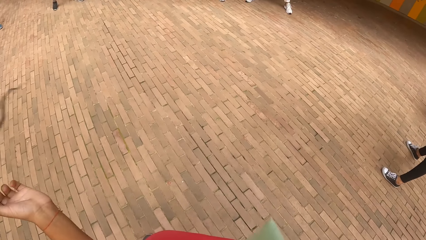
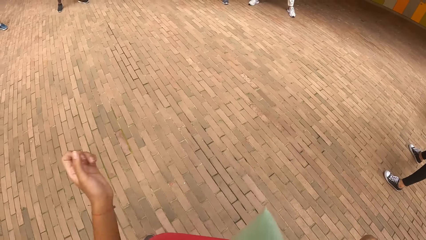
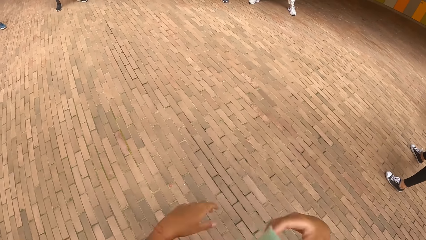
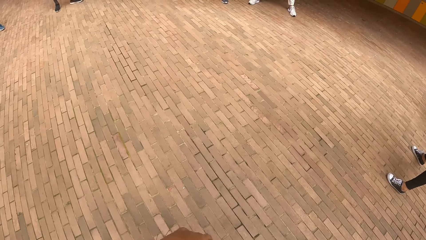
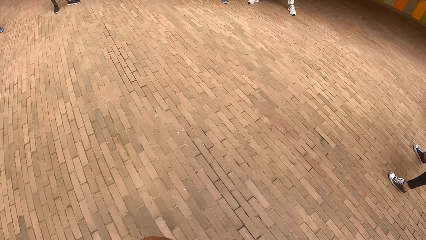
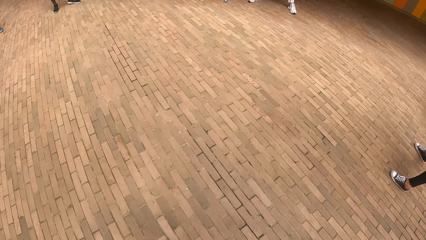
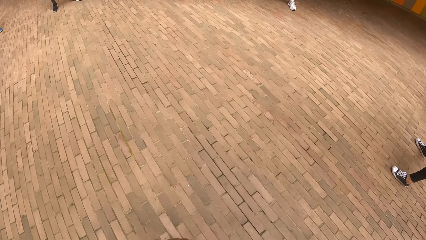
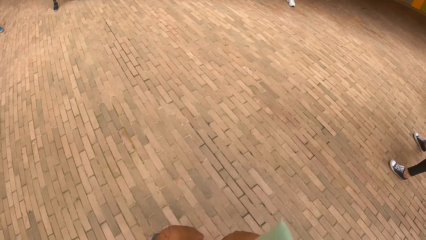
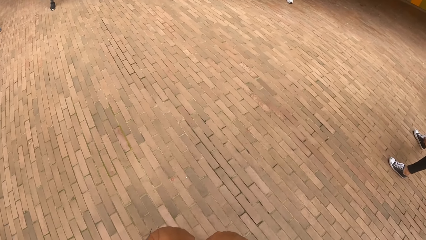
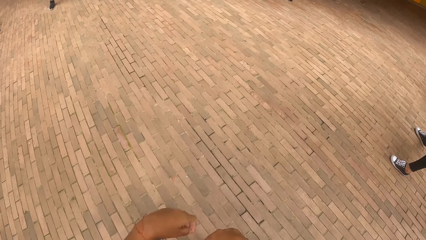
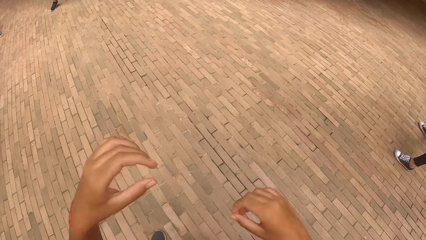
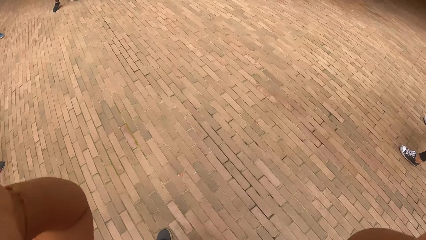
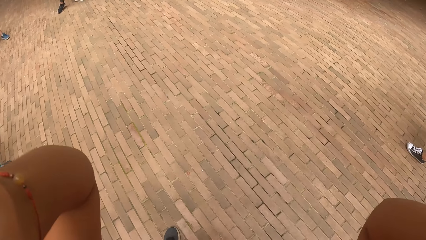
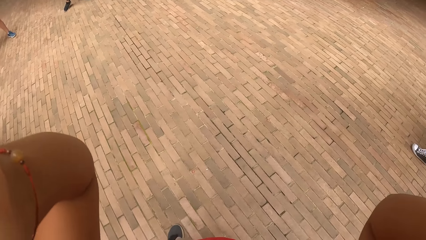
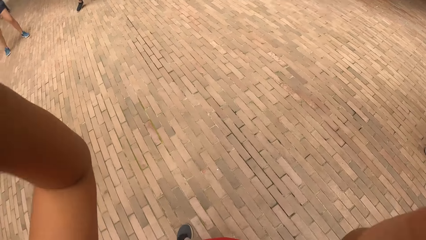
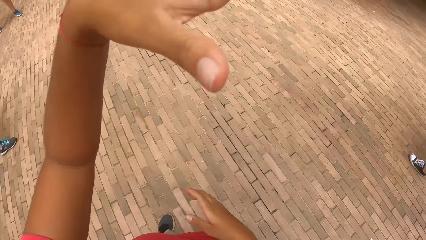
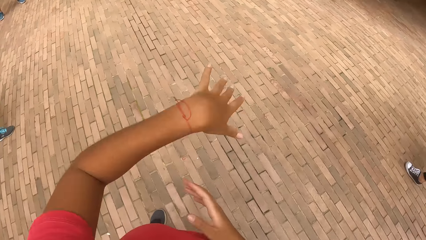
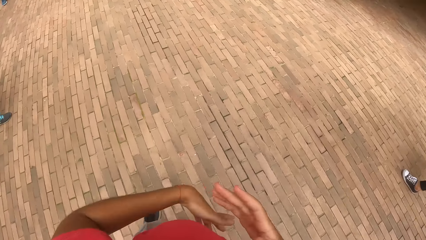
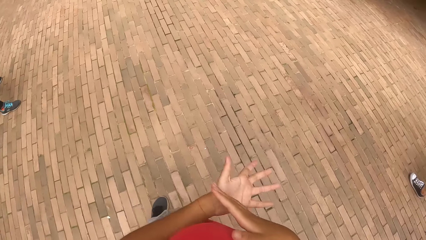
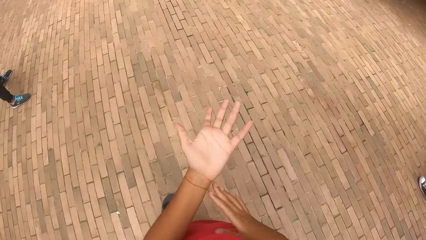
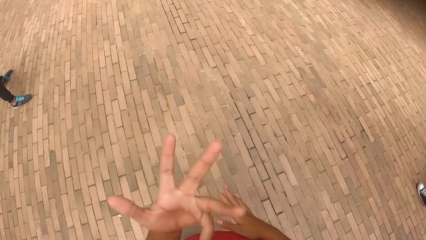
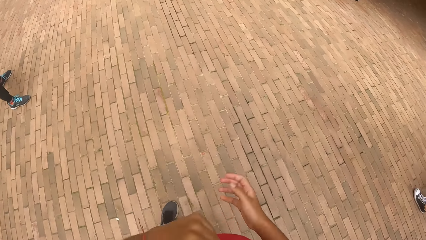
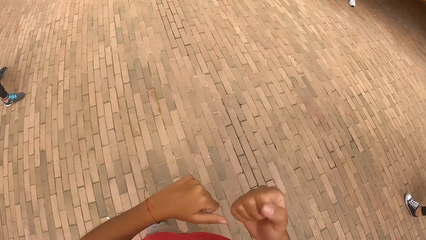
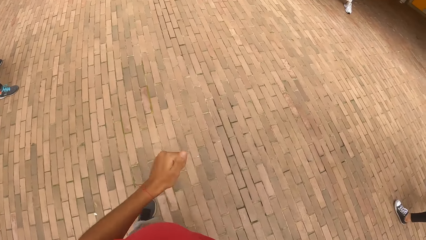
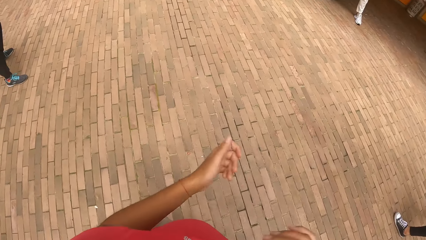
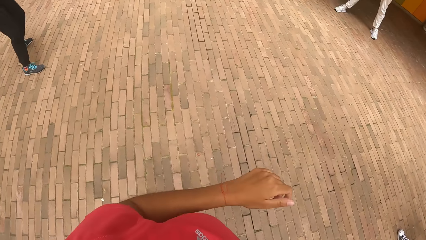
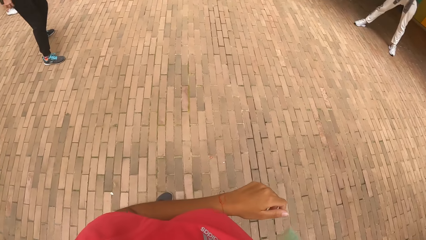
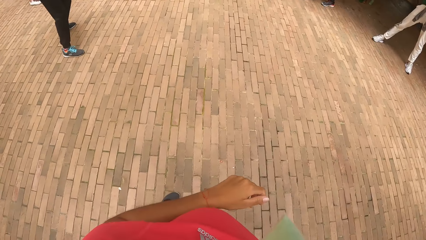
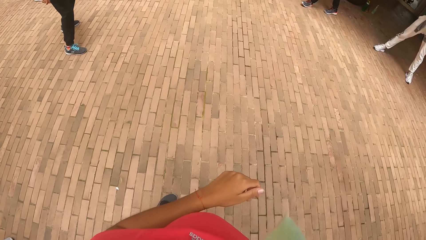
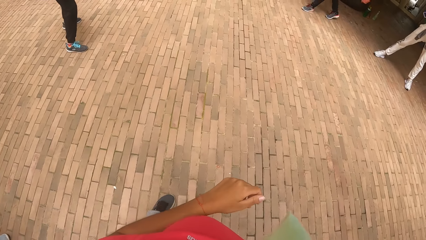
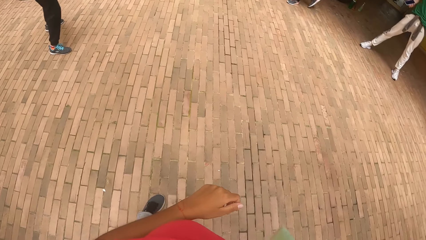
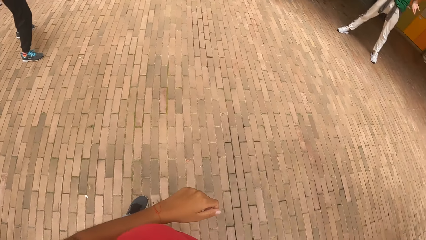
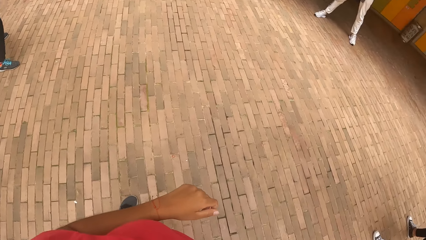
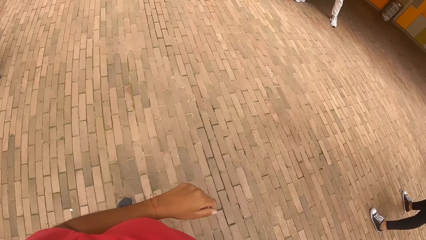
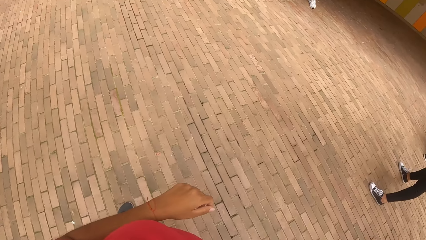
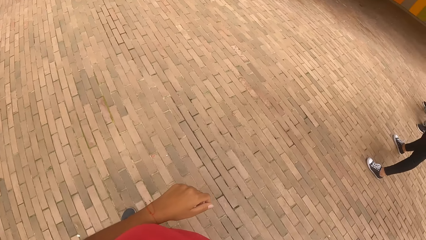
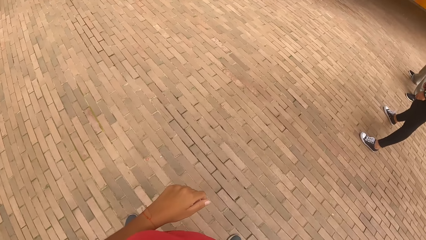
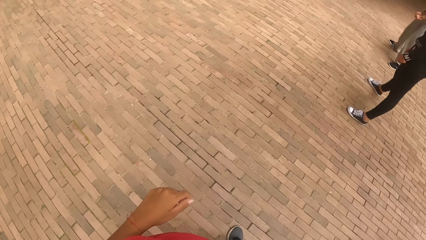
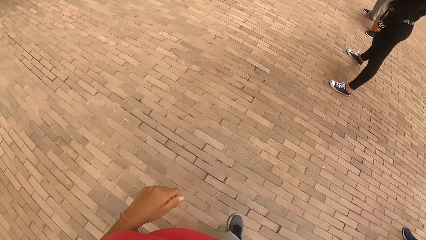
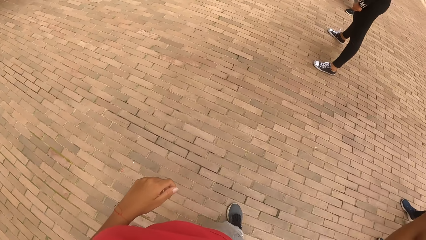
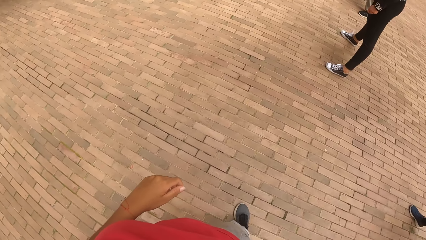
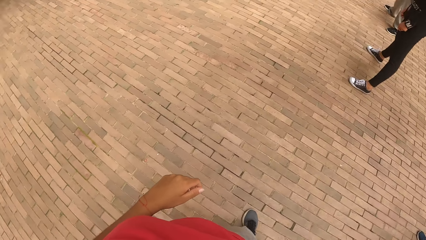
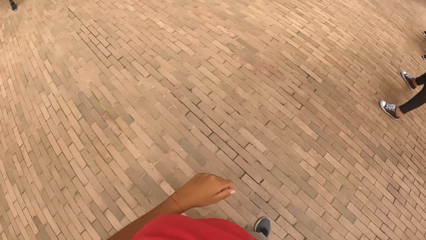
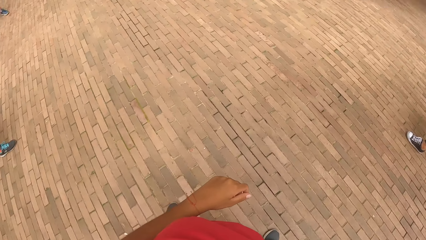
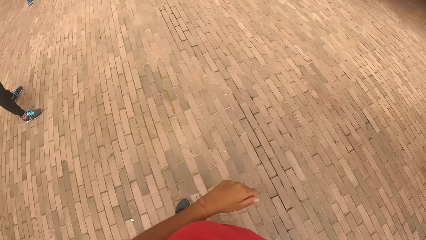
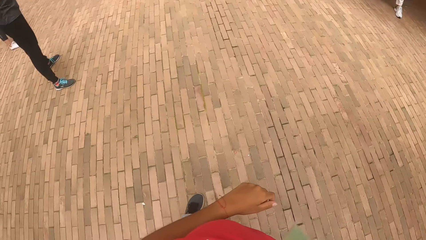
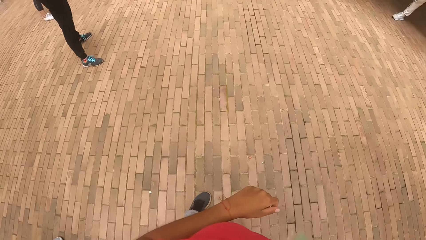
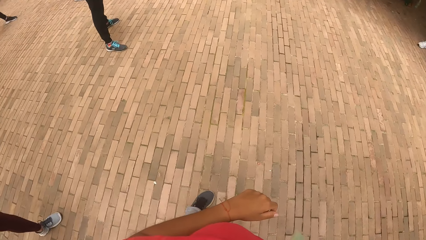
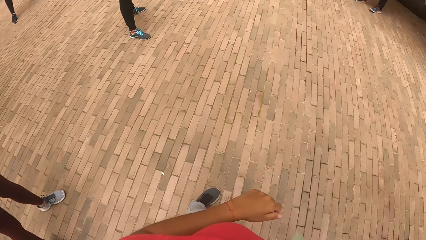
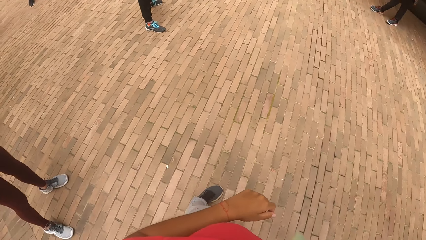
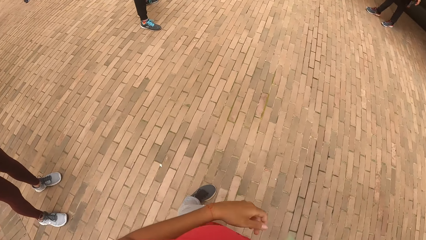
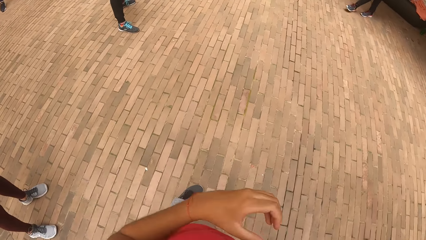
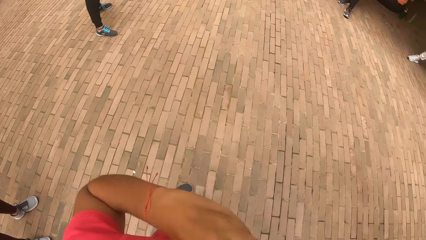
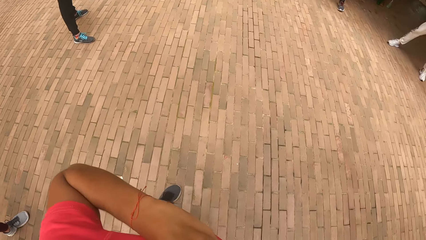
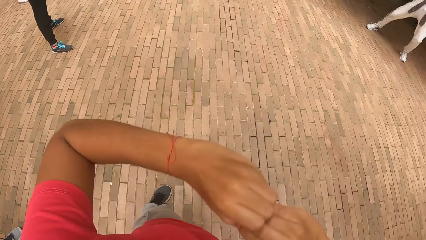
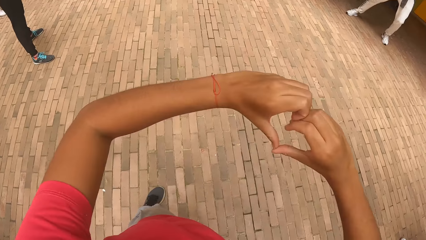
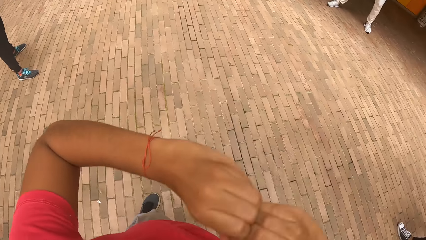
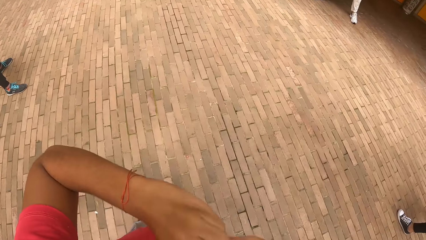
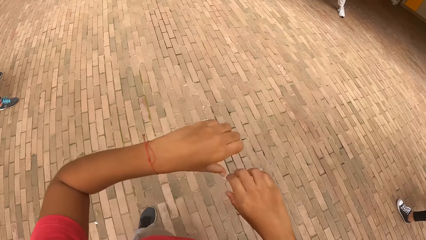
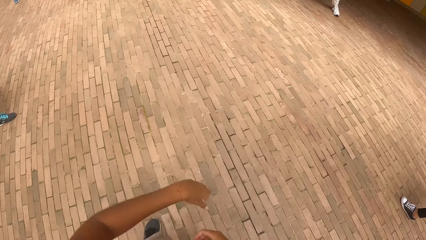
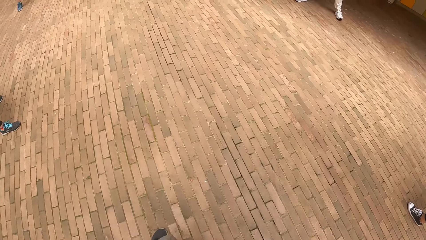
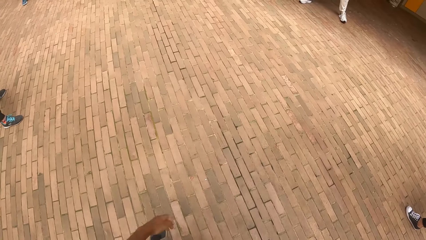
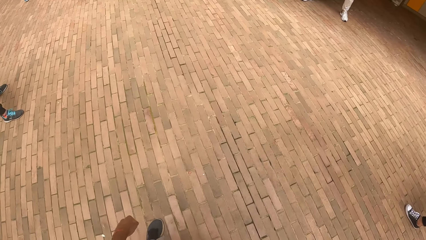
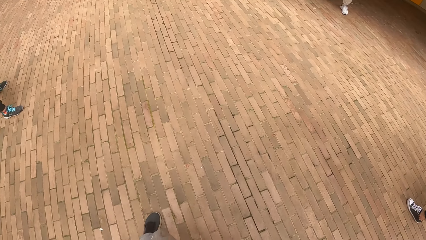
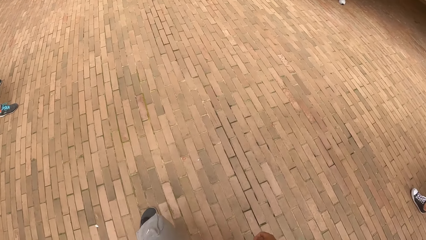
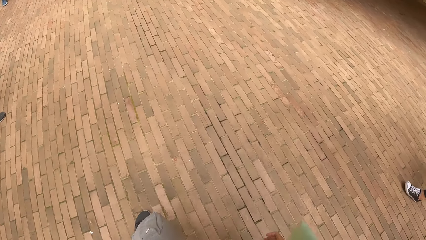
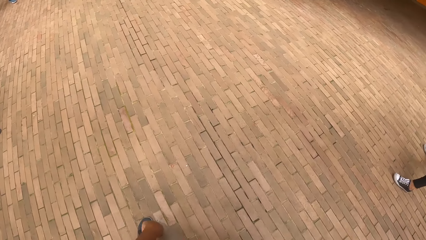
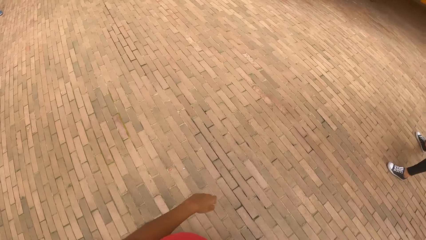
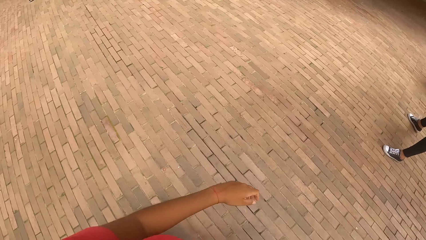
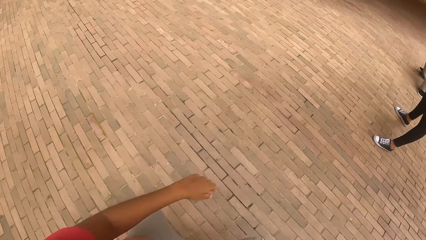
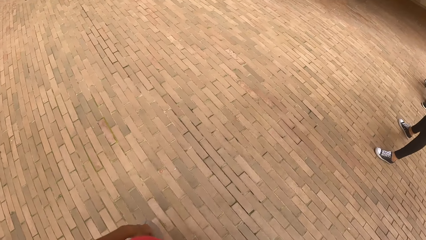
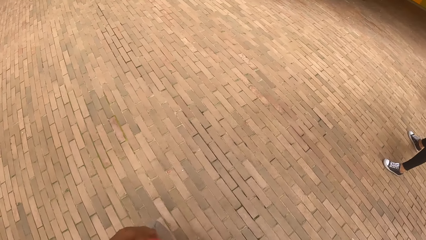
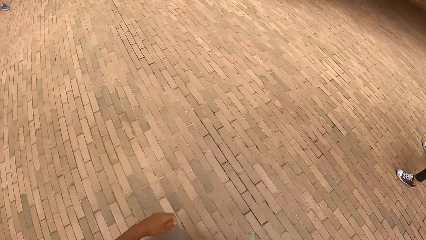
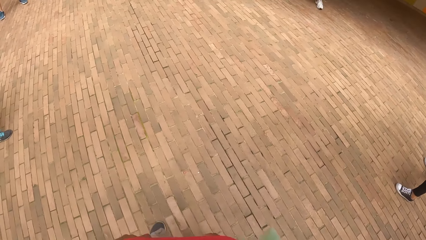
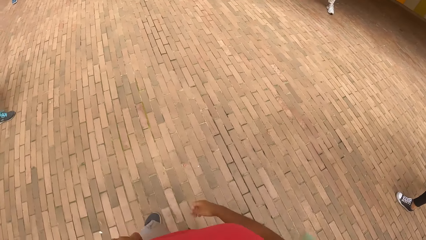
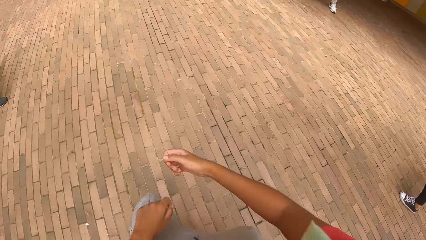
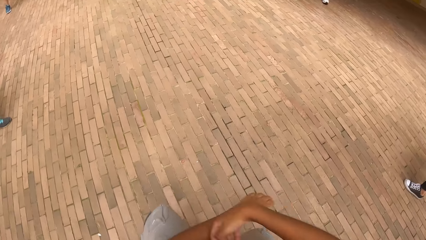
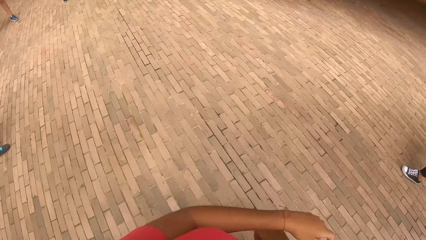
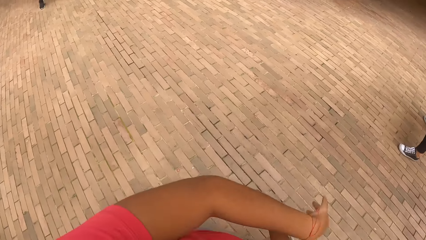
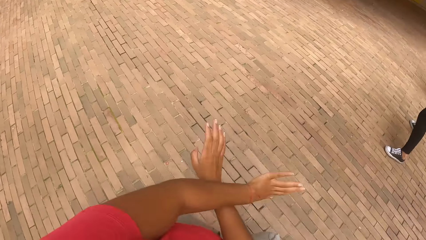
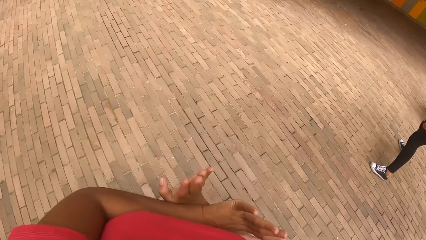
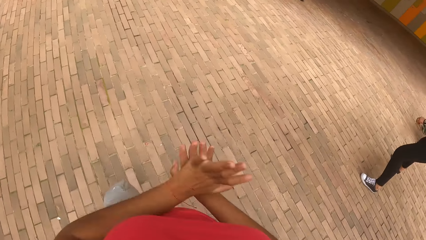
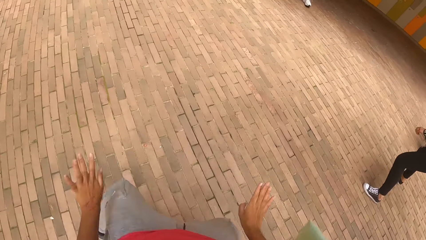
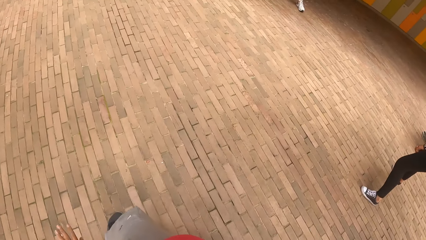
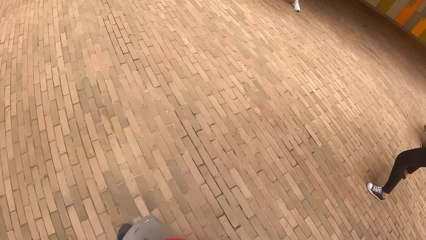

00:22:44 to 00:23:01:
The camera wearer adjusts the camera. They look around. They dance with the group of people on the dancefloor. They dance around.
